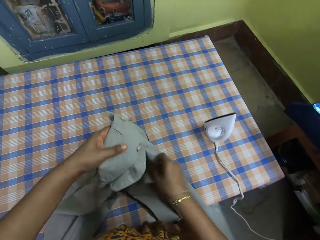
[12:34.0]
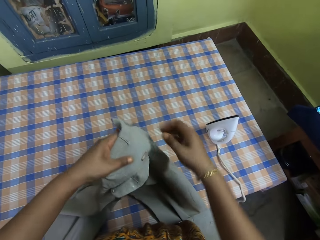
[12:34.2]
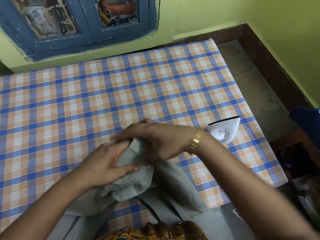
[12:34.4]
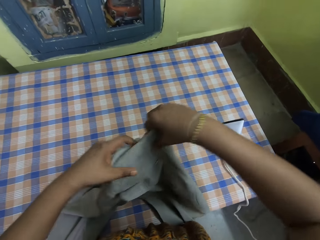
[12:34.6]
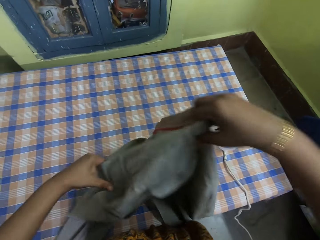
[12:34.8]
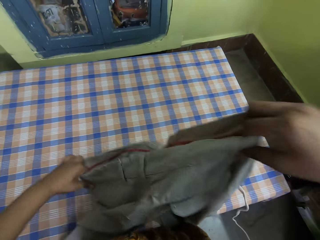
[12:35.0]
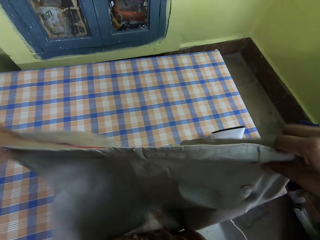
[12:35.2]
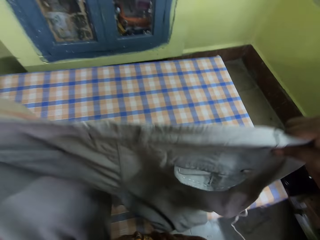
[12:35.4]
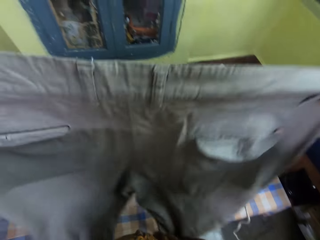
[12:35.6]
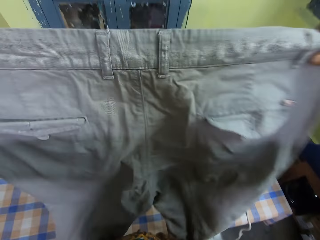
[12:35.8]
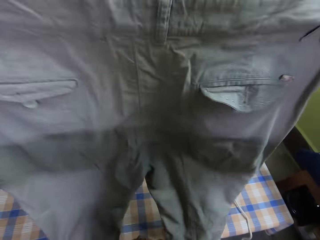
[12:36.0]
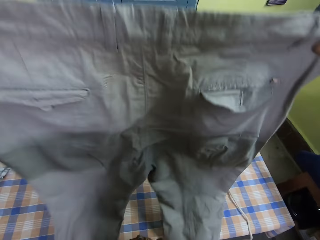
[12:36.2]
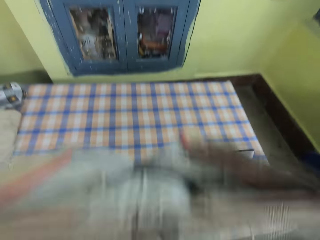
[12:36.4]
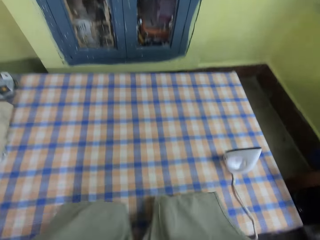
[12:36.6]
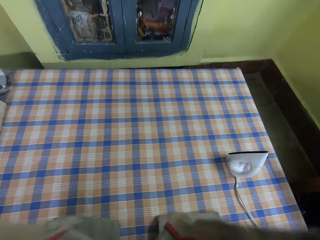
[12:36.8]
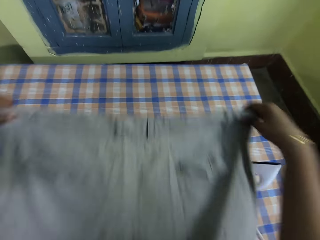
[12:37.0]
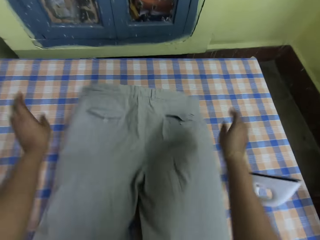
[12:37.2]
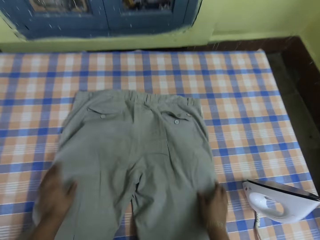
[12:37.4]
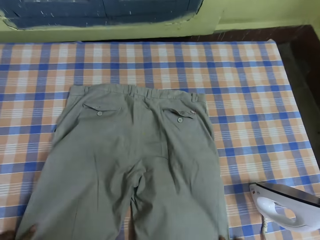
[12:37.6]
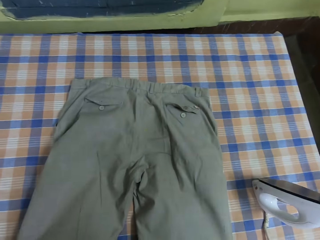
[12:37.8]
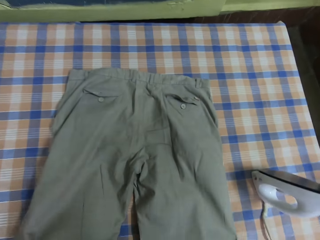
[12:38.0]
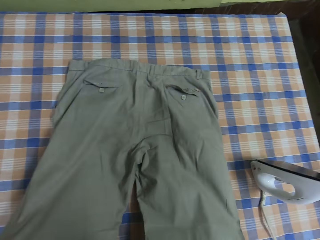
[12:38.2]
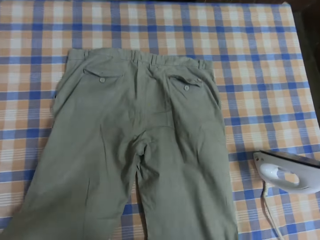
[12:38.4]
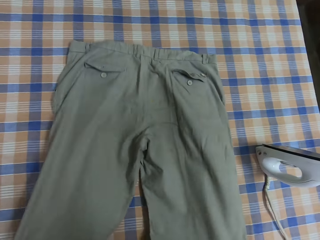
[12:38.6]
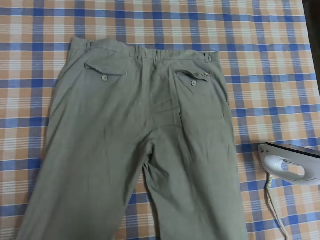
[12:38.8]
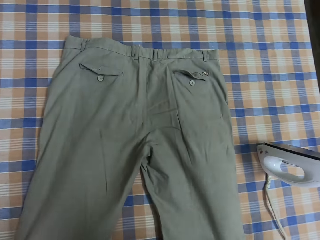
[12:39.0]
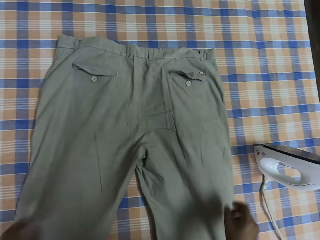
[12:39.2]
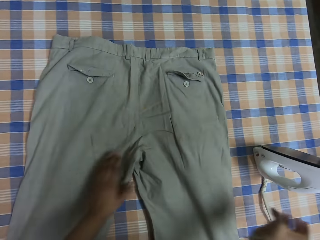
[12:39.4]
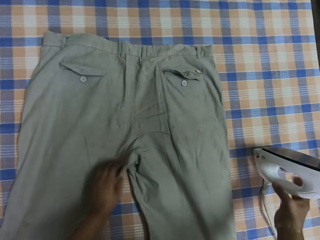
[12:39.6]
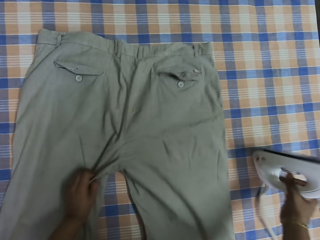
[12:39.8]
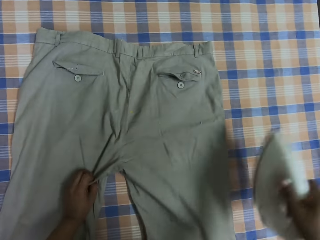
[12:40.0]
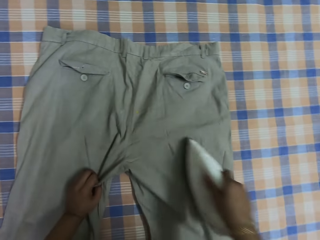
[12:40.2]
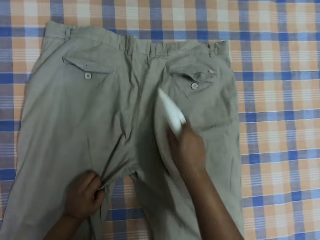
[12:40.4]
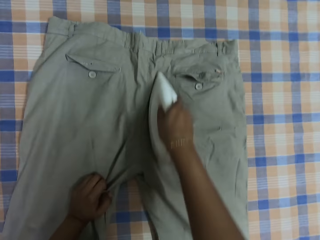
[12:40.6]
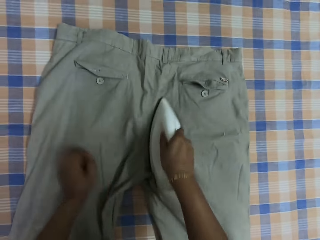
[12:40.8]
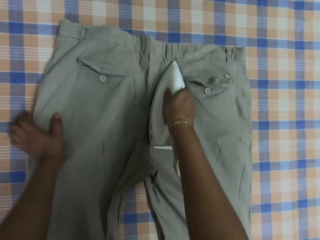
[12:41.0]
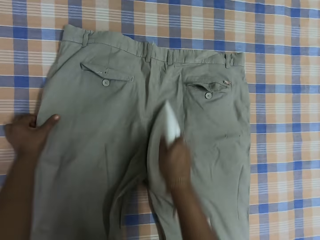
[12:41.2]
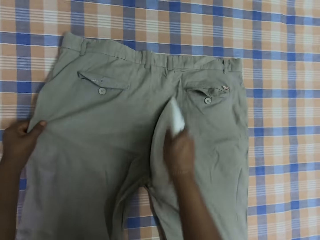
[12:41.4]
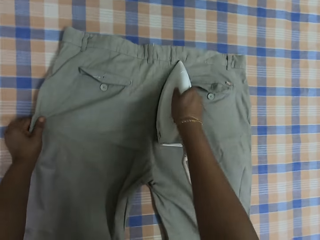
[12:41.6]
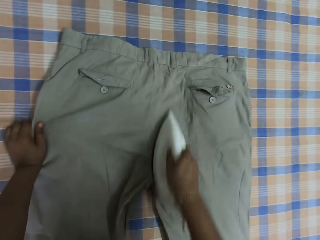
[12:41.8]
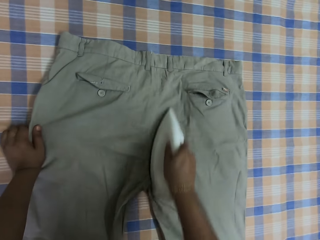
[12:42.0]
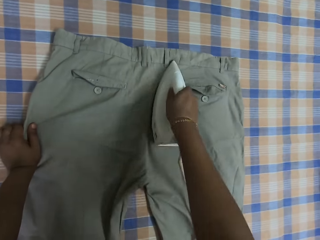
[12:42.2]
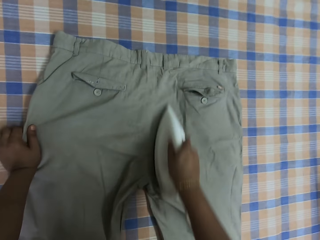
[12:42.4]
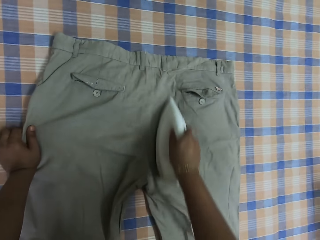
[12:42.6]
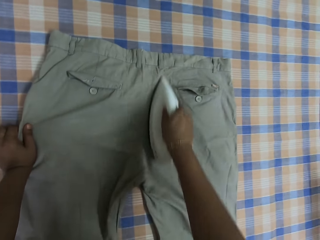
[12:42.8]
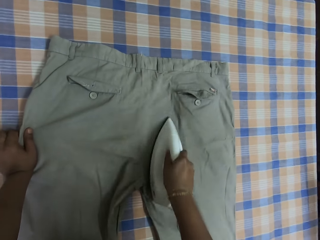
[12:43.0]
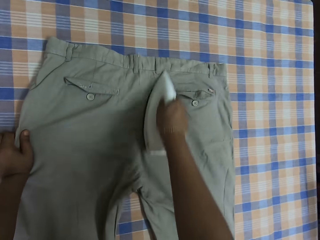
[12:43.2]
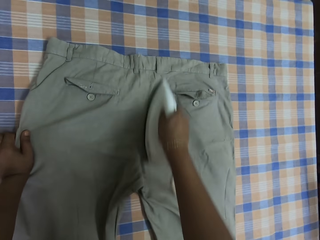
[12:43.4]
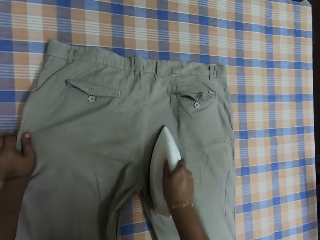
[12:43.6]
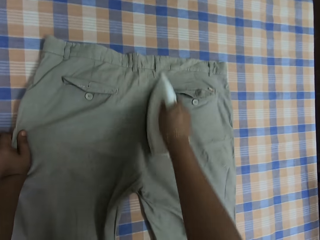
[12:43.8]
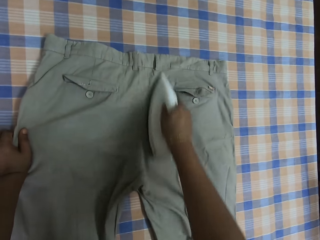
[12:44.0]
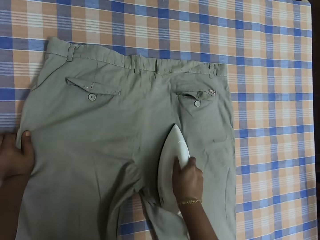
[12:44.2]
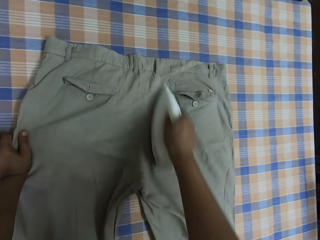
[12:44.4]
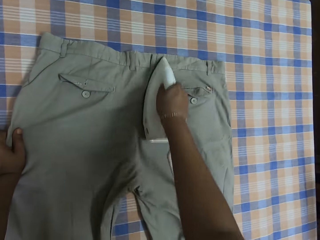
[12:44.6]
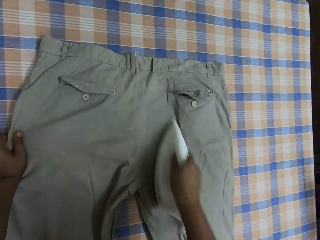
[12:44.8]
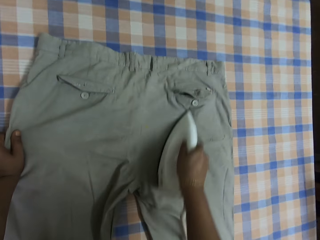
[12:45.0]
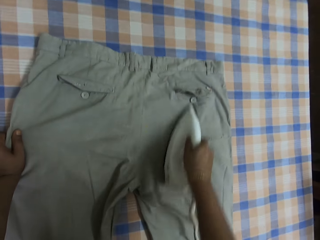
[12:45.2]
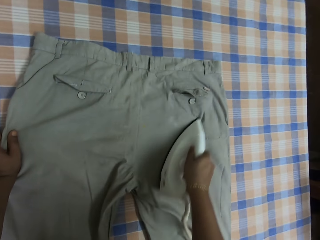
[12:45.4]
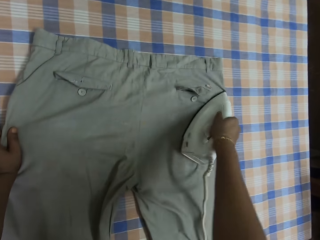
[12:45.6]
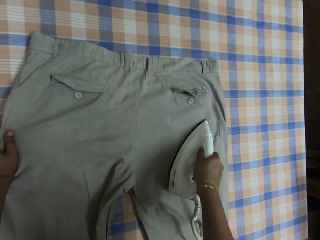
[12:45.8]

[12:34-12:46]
The camera wearer spreads the trouser on the table. They pick up an iron box. They iron the trouser.

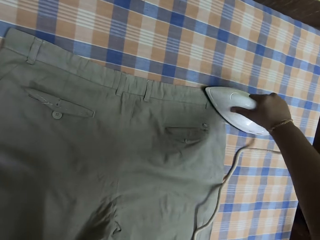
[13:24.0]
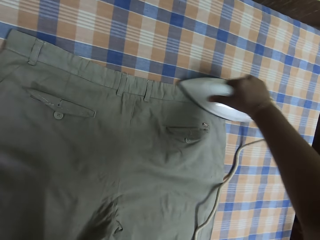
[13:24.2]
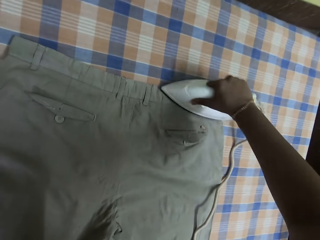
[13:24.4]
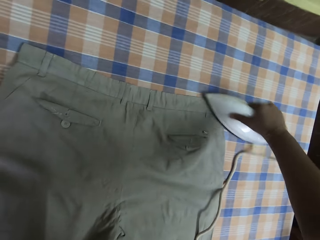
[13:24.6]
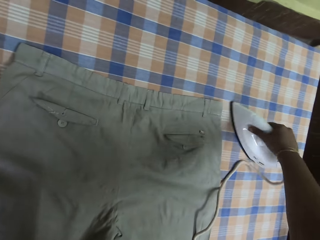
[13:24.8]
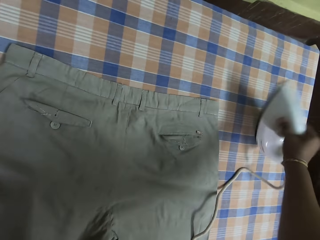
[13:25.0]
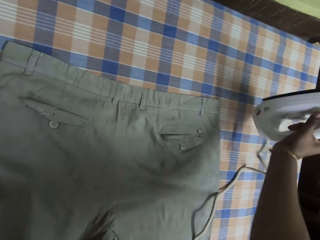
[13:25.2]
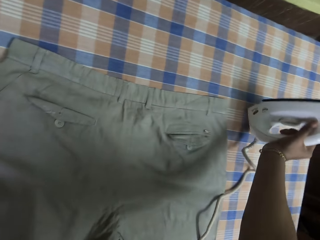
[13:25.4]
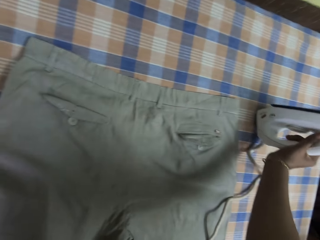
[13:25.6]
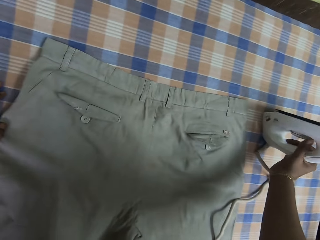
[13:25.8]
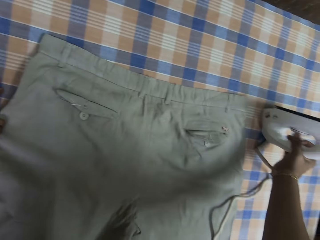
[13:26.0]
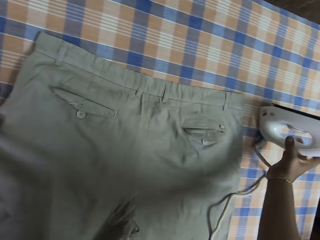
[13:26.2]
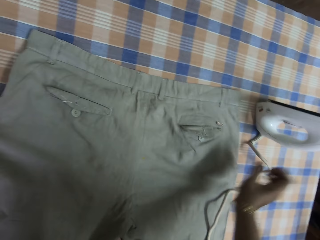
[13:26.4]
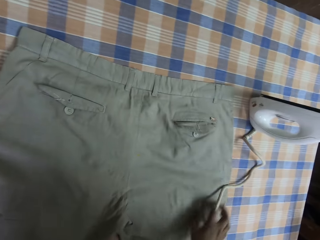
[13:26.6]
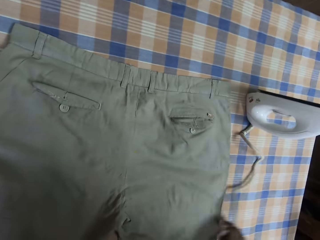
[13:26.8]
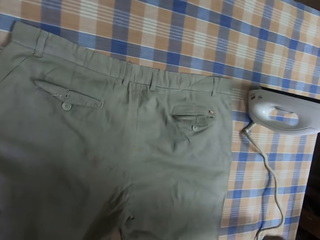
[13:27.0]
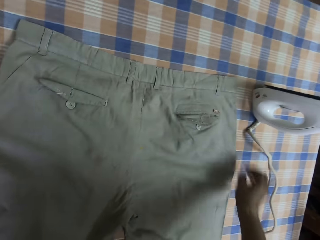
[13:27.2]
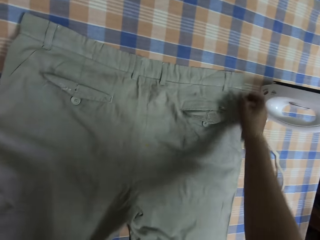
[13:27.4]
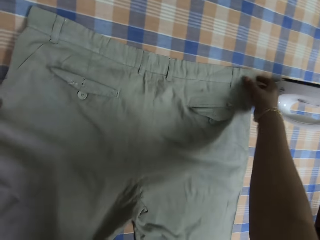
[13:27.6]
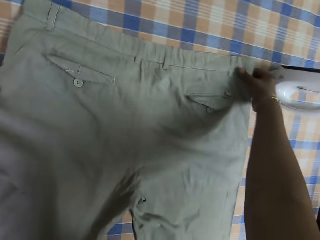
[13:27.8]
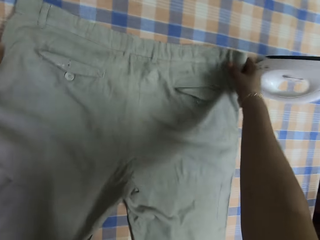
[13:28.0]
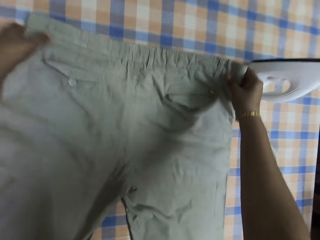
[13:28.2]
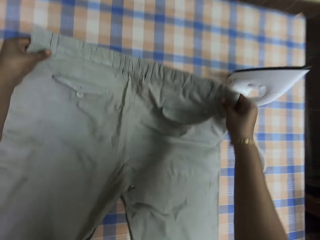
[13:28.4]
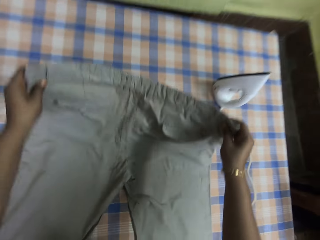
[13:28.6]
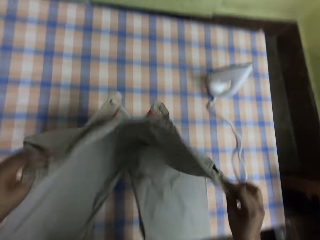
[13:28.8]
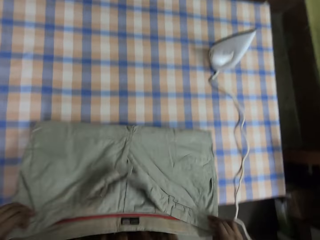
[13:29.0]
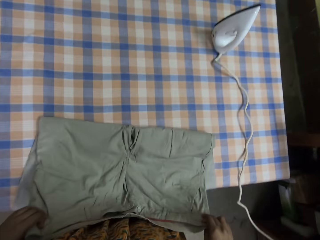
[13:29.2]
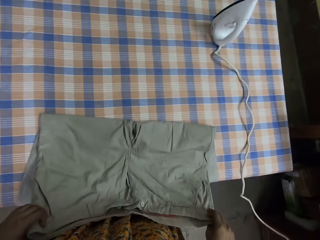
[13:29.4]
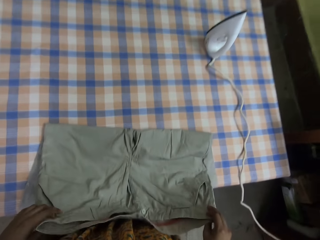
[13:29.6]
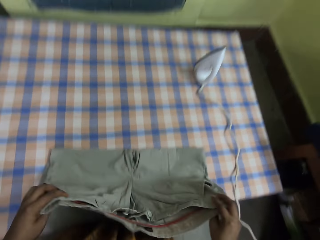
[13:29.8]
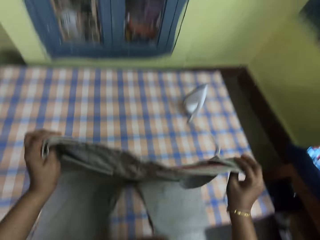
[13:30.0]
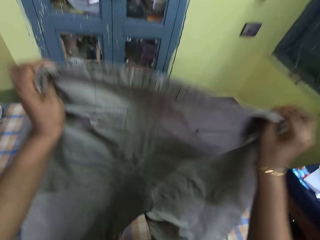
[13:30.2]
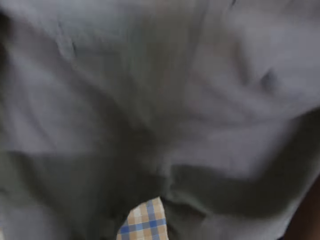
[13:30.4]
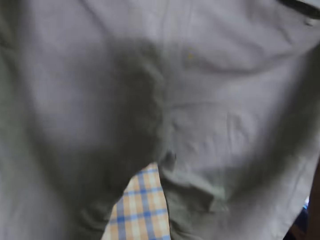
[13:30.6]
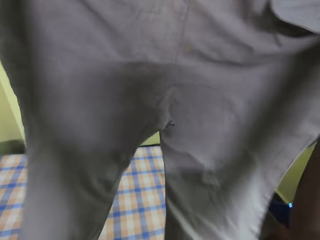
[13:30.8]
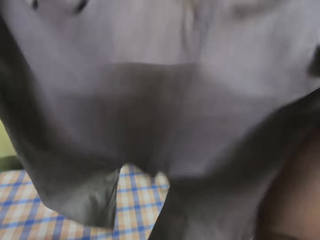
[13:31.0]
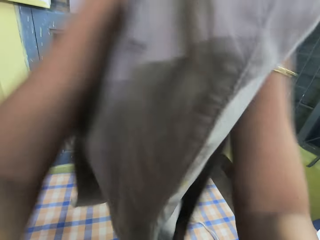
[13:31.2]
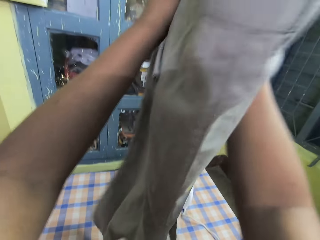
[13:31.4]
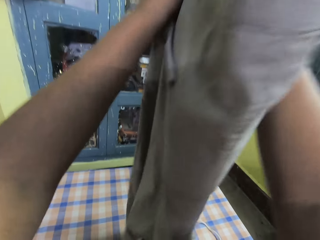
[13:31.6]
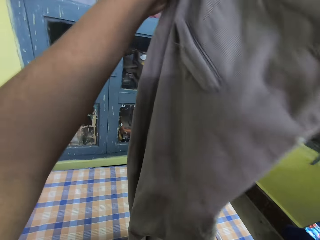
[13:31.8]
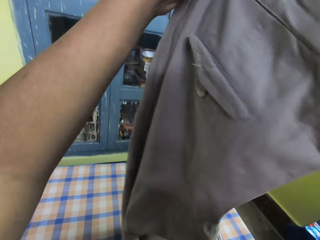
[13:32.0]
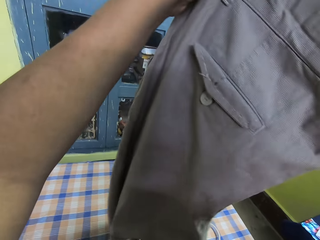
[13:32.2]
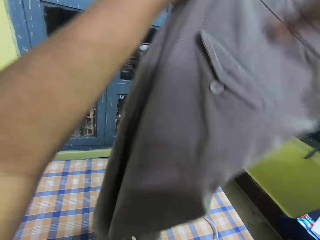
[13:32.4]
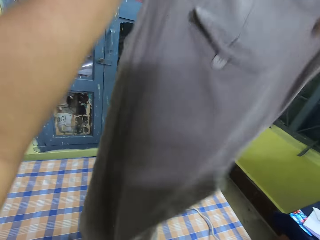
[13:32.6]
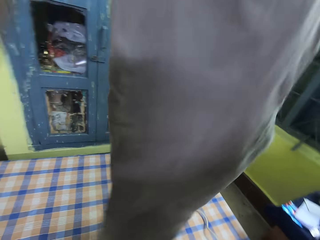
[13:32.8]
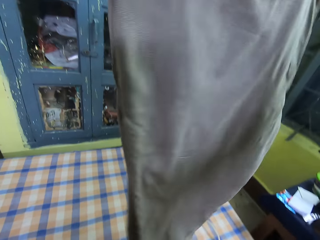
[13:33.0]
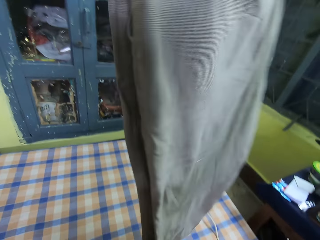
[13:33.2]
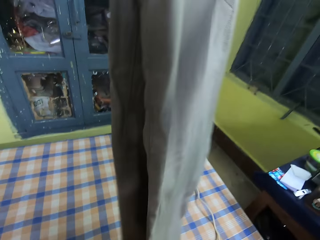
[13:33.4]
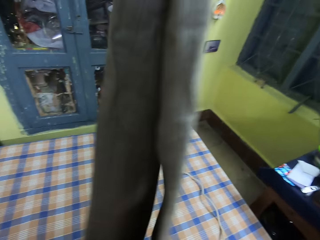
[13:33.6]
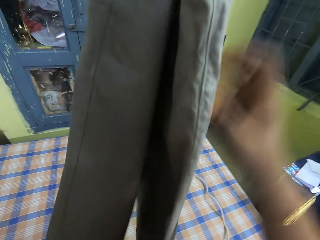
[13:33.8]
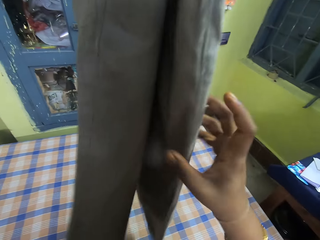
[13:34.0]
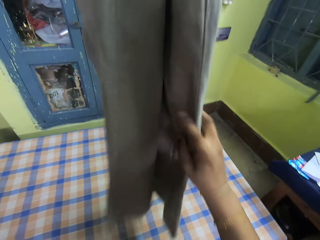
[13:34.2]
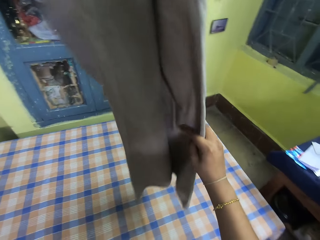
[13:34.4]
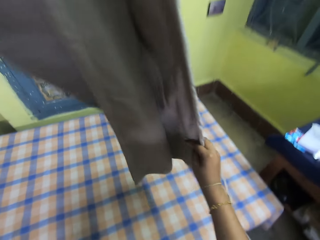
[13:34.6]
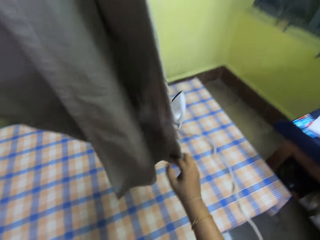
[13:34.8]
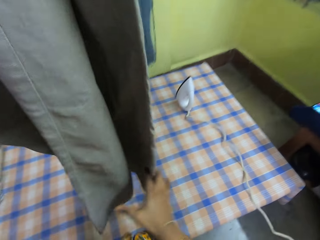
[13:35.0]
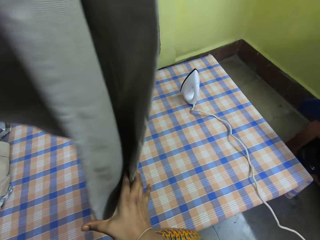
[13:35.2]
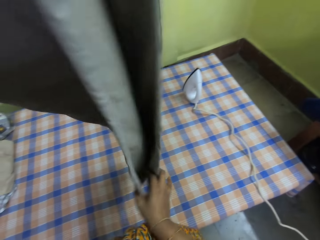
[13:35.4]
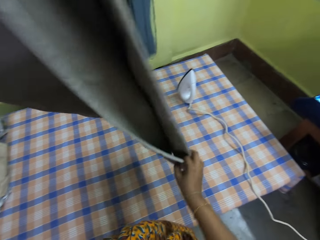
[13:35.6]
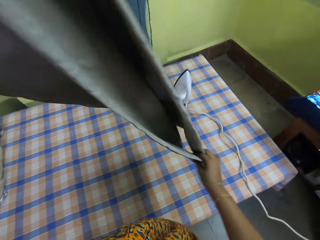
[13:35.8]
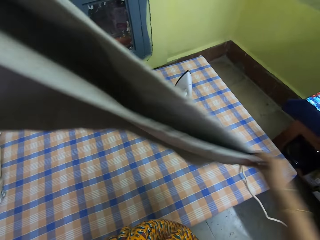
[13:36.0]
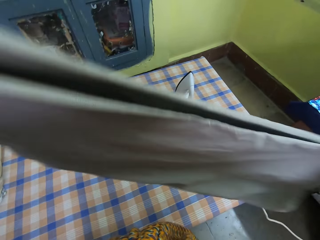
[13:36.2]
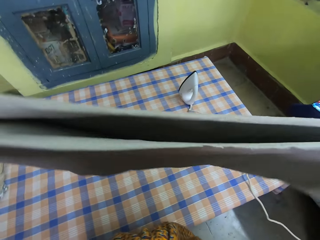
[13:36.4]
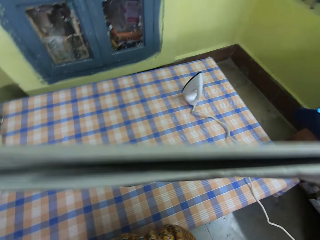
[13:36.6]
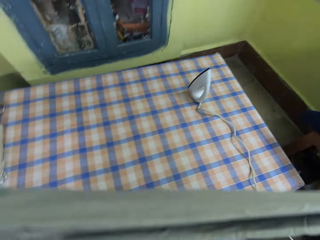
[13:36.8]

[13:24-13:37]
The camera wearer places the iron box on the table. They inspect the trouser. They pick up a trouser, fold the trouser, hold up the trouser, and fold the trouser.
